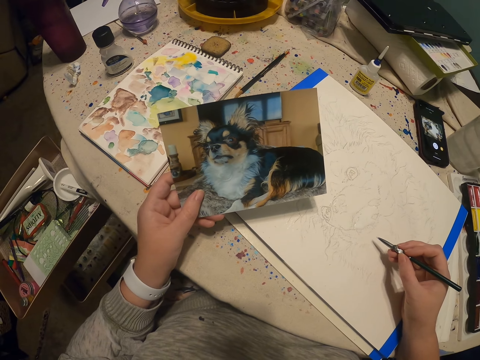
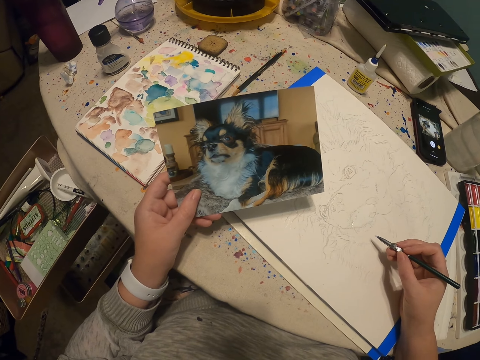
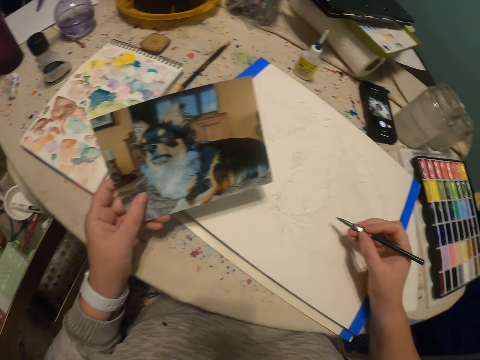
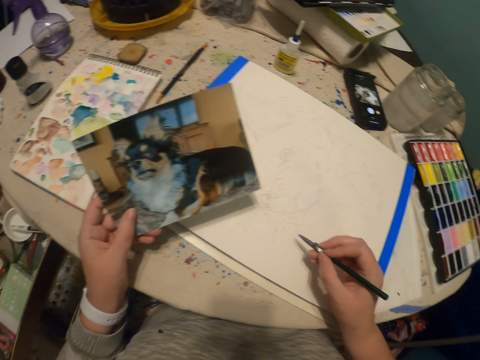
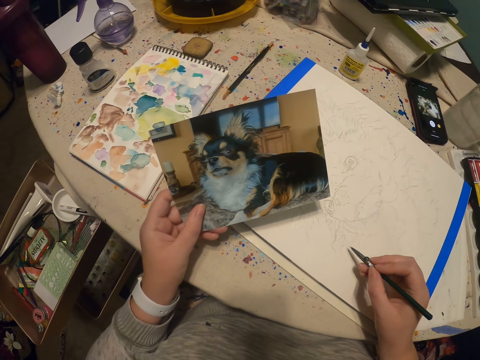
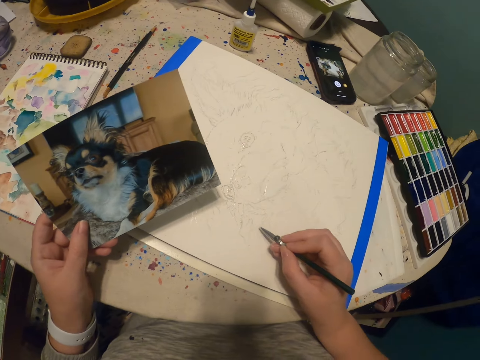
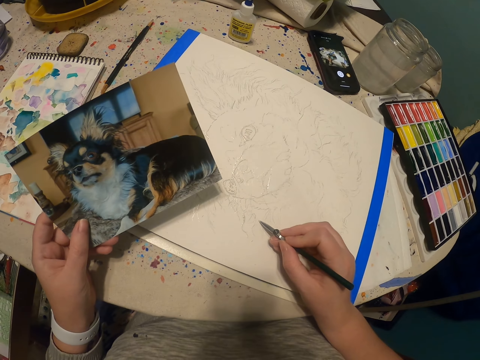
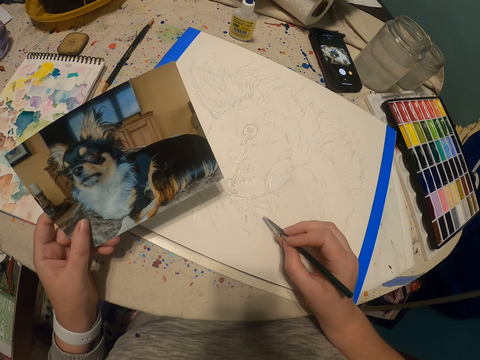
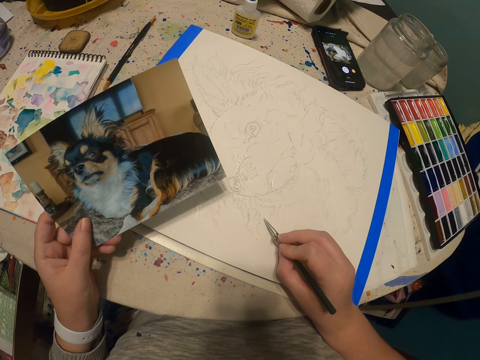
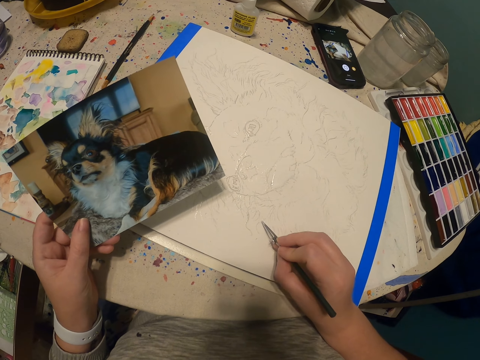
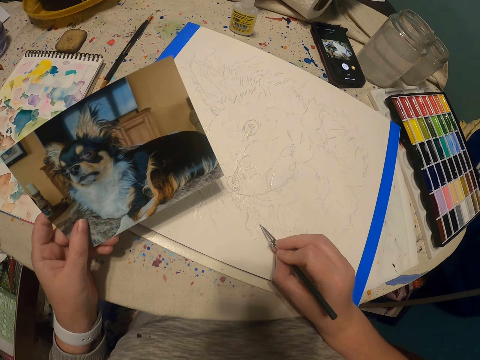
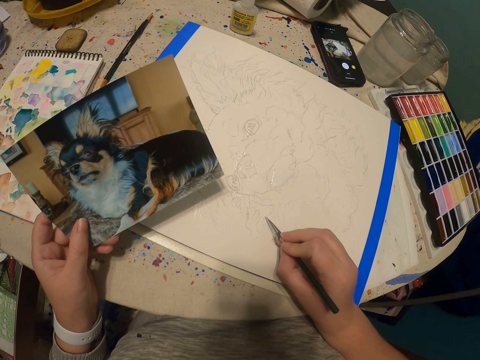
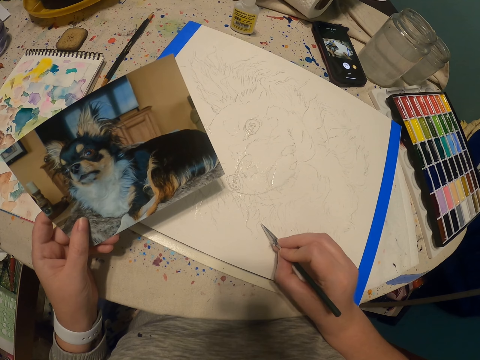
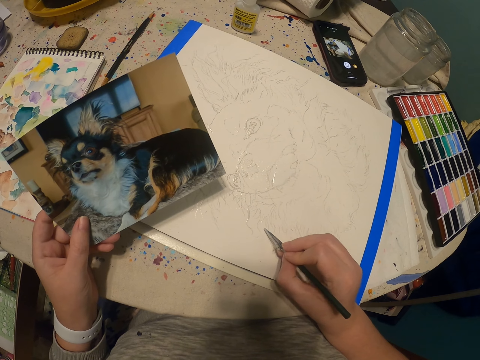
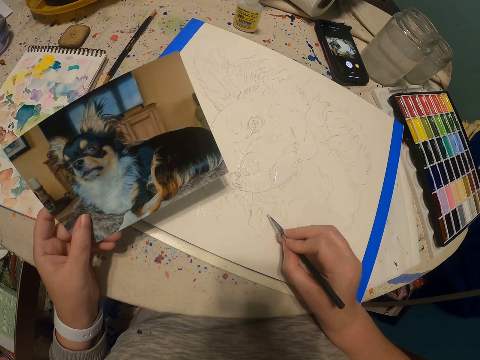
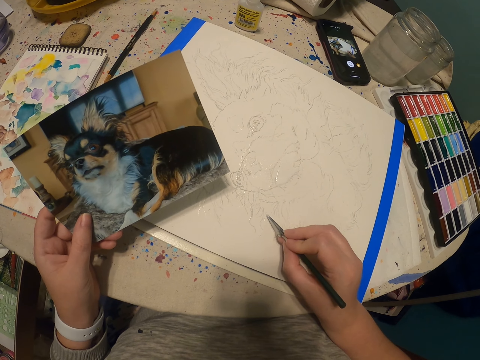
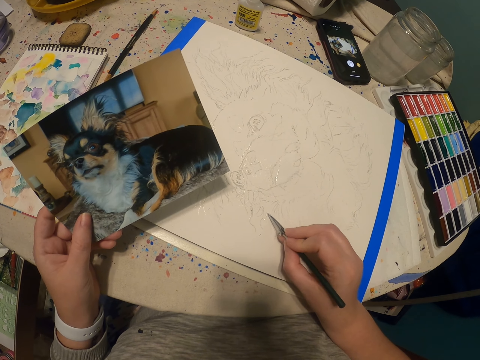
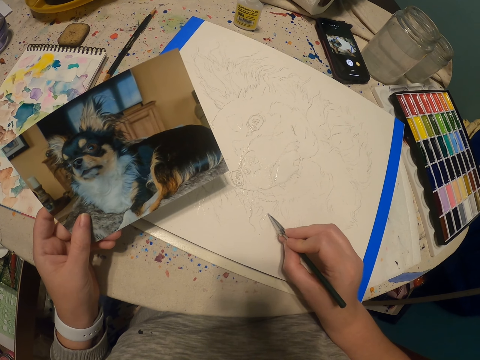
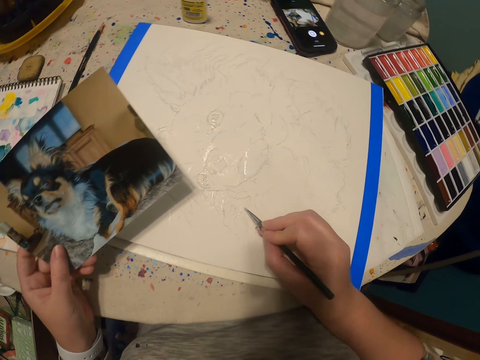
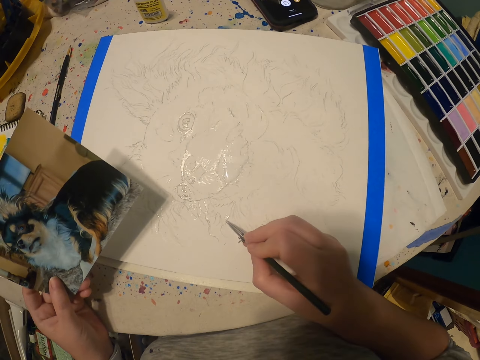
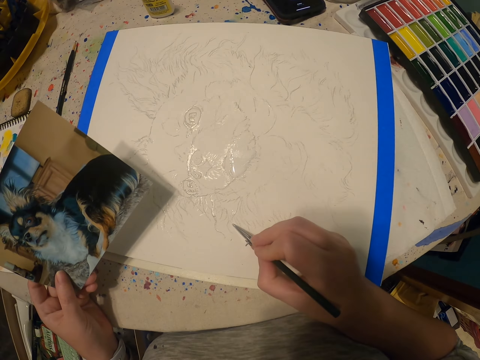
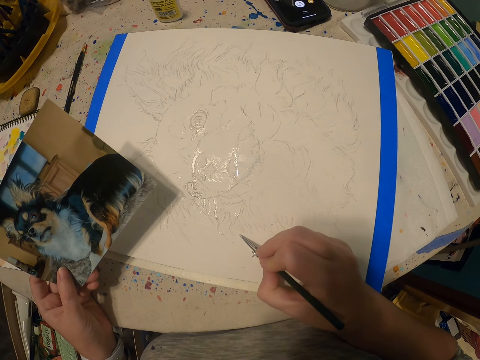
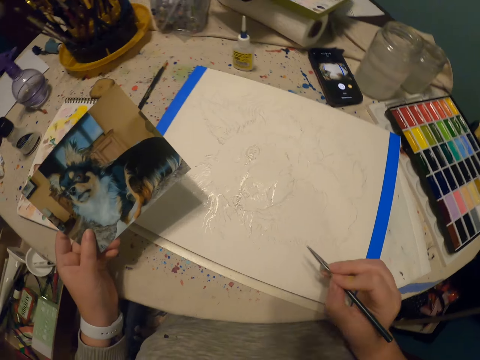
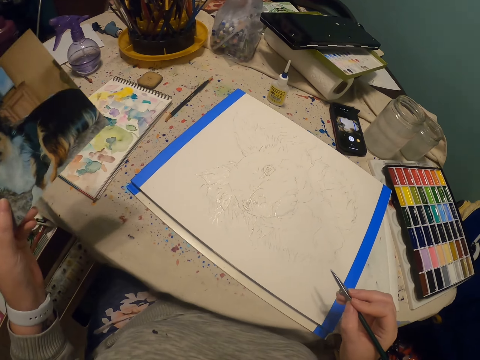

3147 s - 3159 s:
The camera wearer paints on the canvas using the paintbrush.

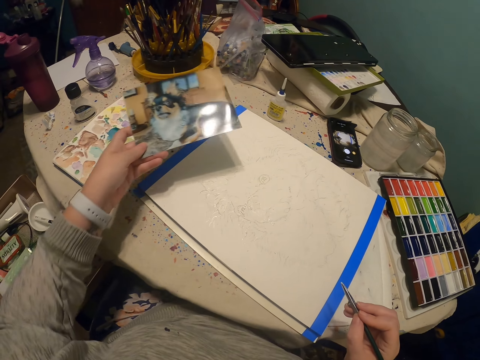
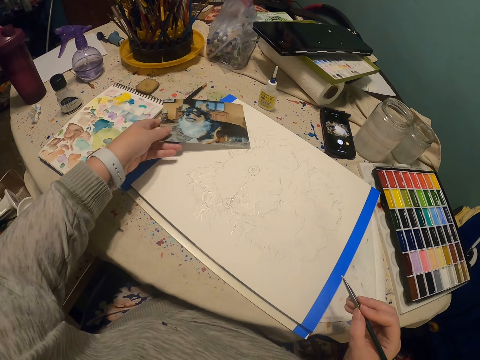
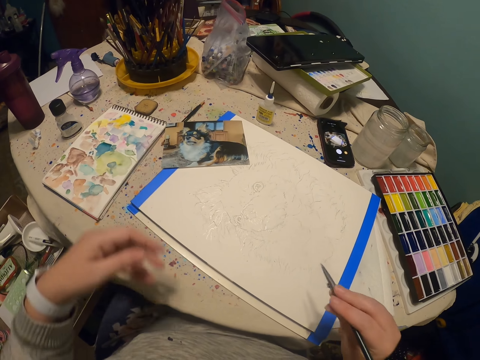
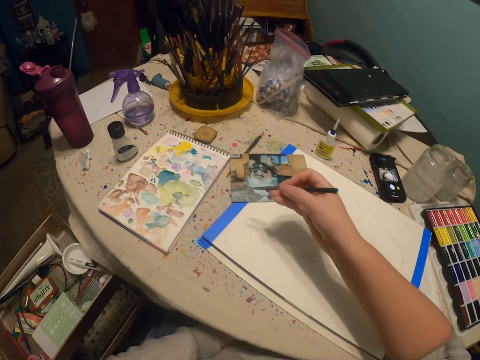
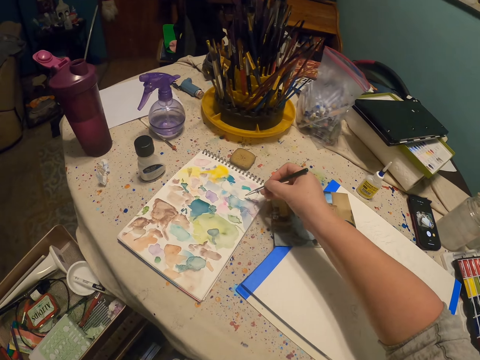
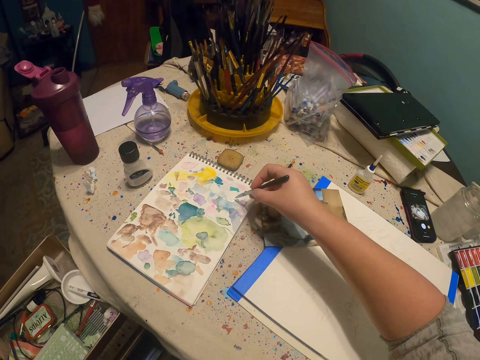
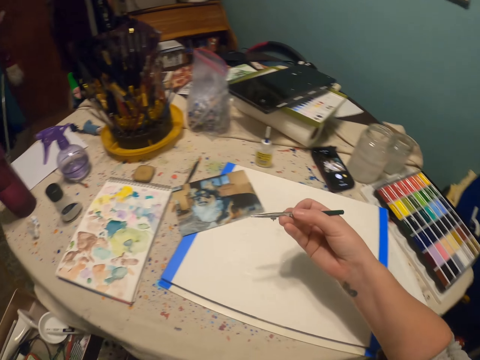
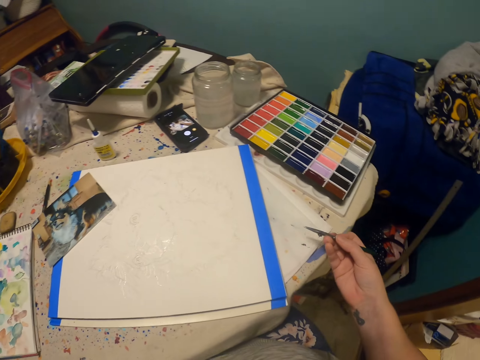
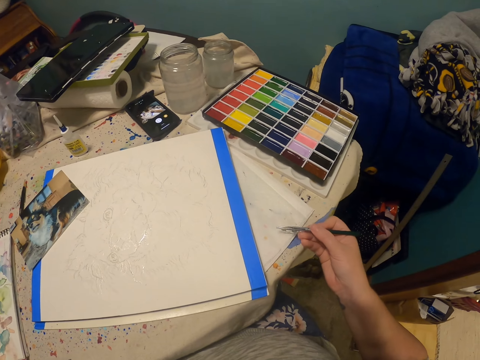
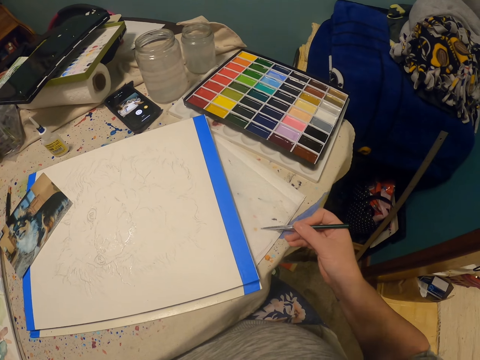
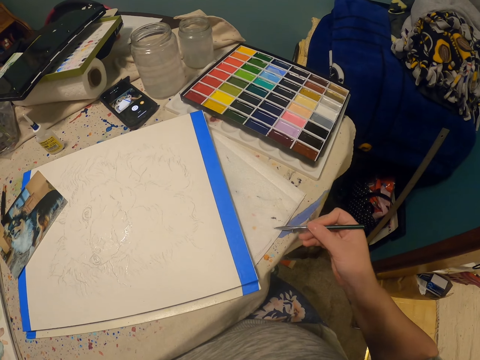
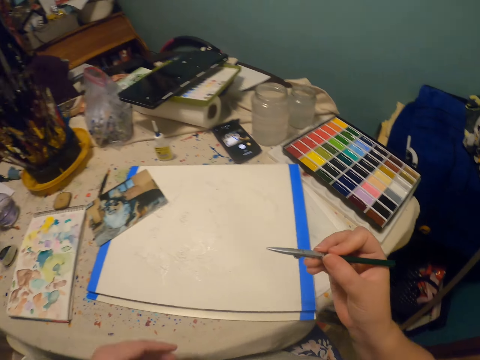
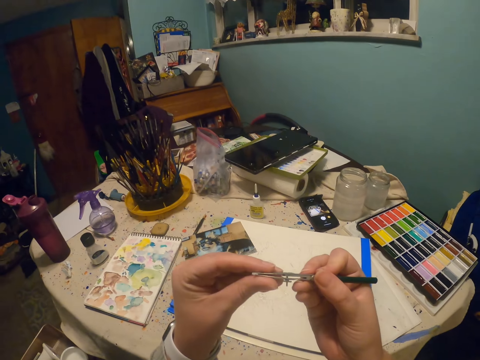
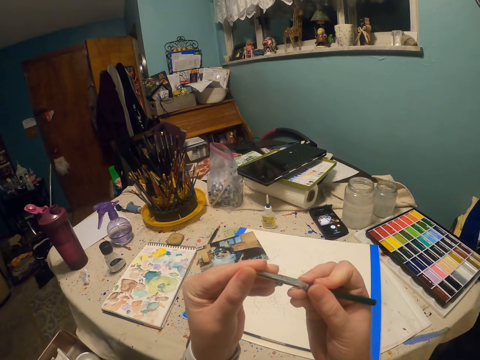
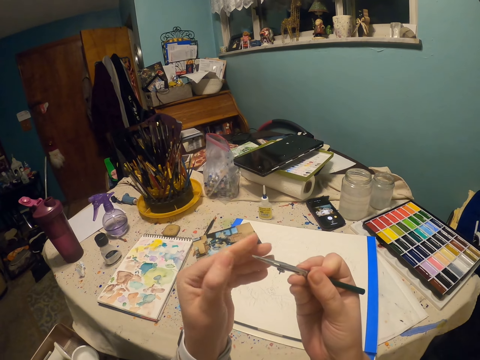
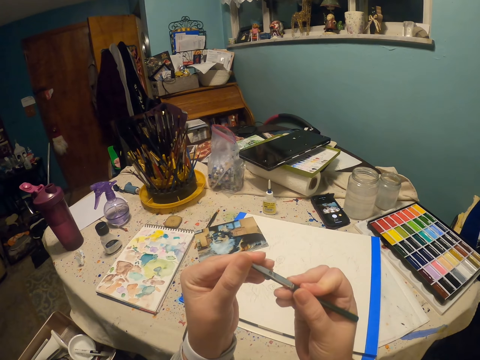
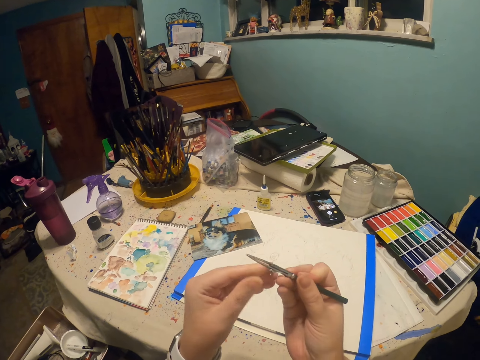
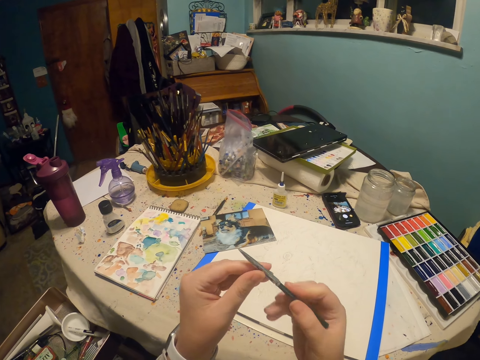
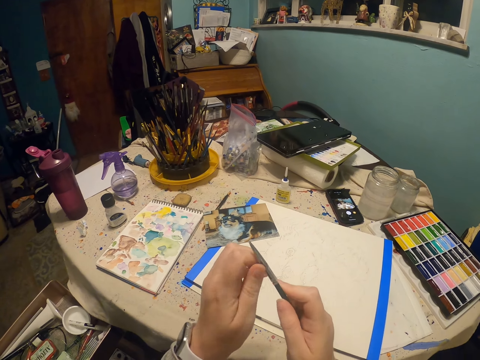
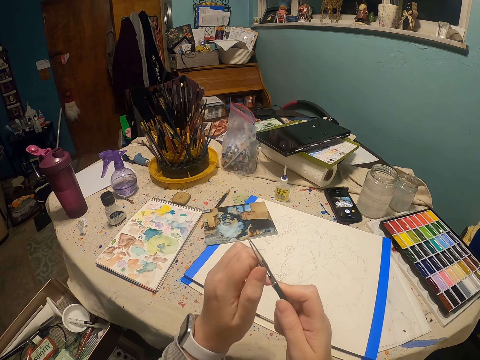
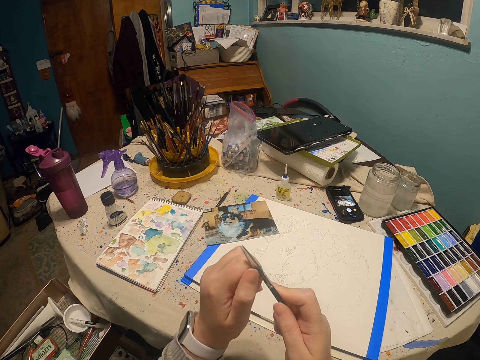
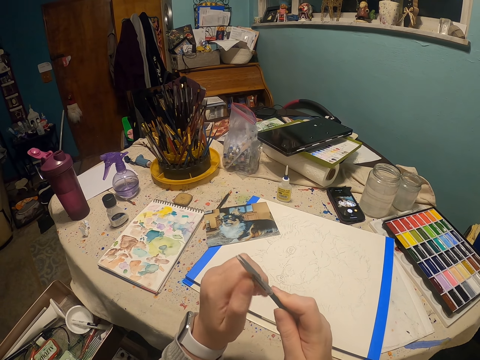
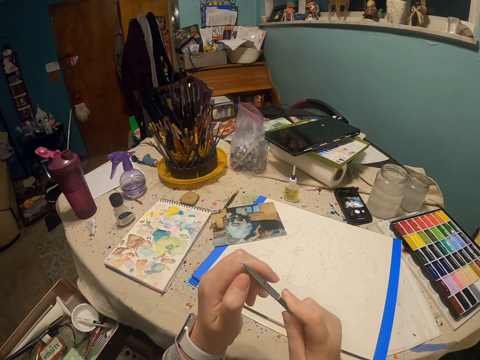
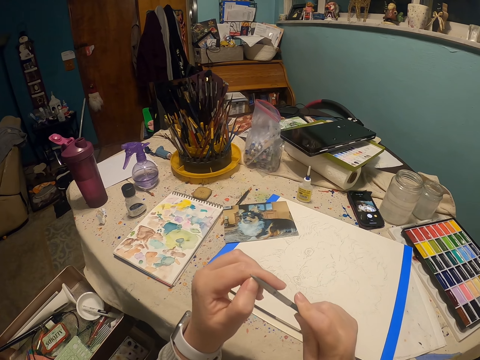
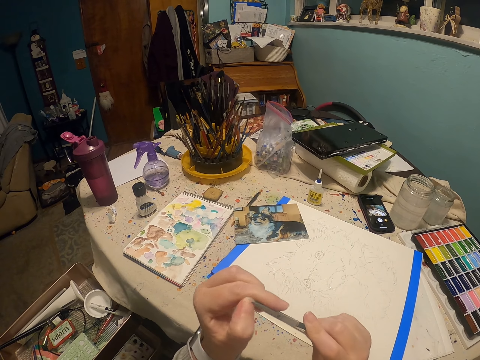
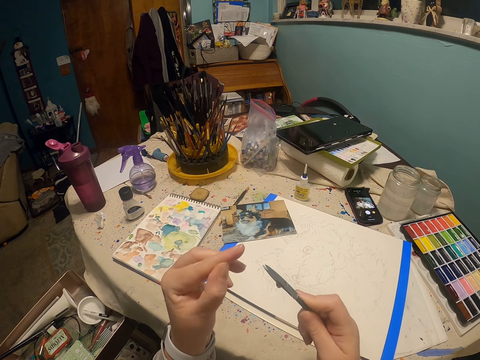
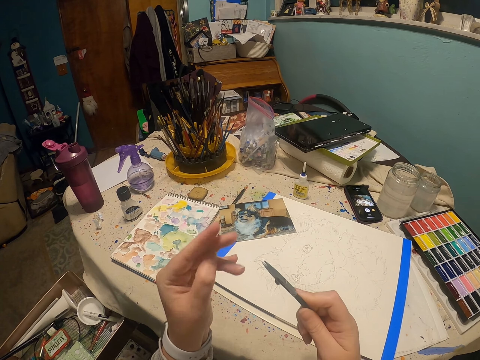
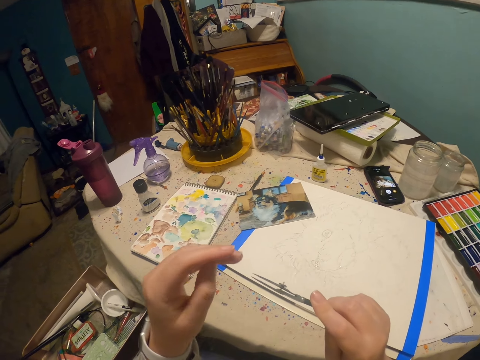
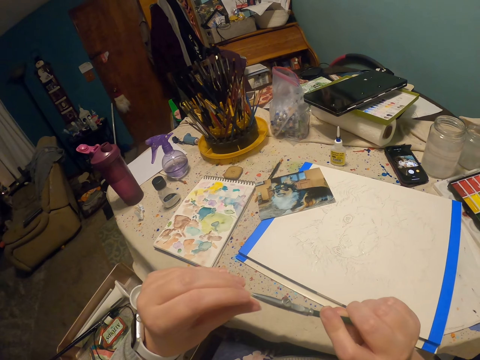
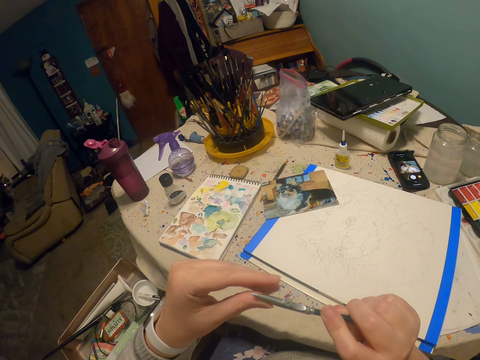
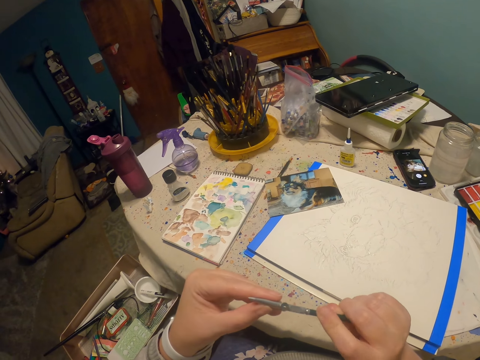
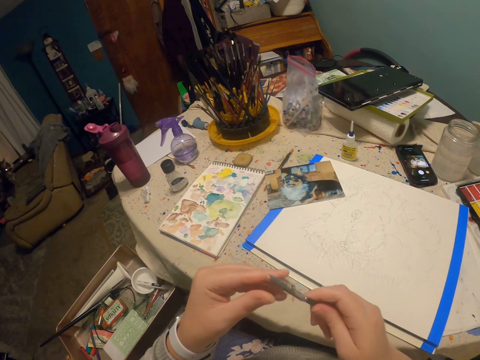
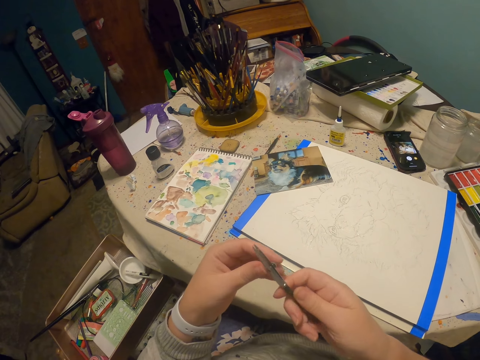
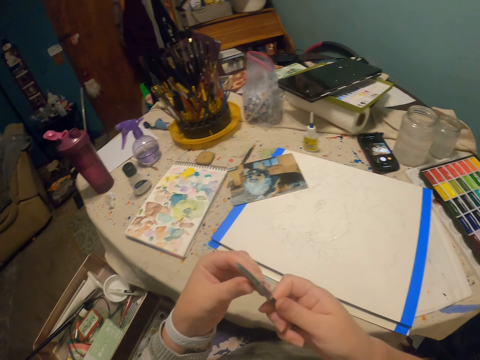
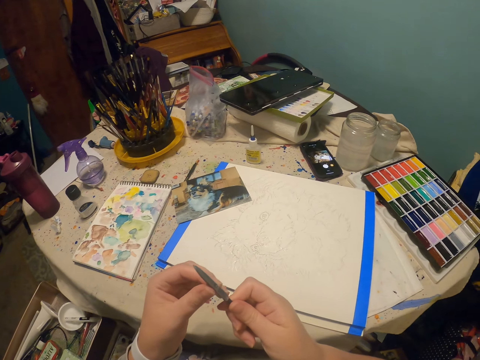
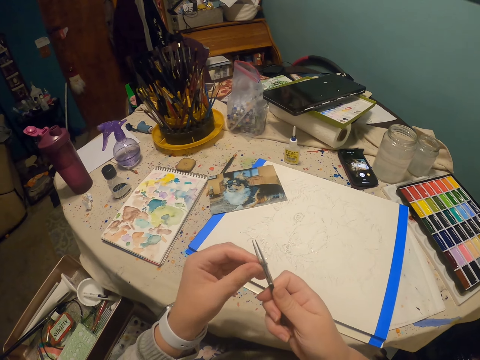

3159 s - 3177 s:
The camera wearer puts the dog picture on the table using the left hand. They put the paint pen or paintbrush to the paint on the book. They draw a picture of a dog with the paint pen. They wipe the paint pen on the book. They wipe the paintbrush using the left hand. They adjust the paintbrush. They wipe the paintbrush using the left hand, rub fingers and adjust the paintbrush.
